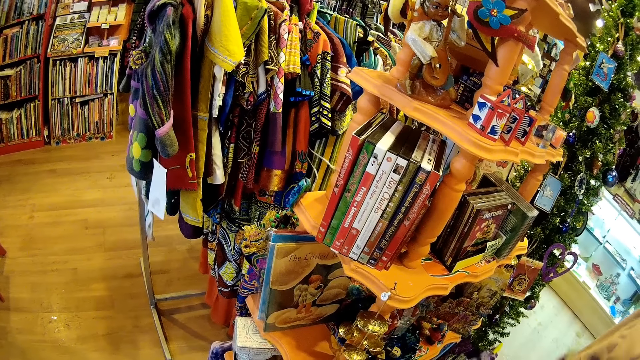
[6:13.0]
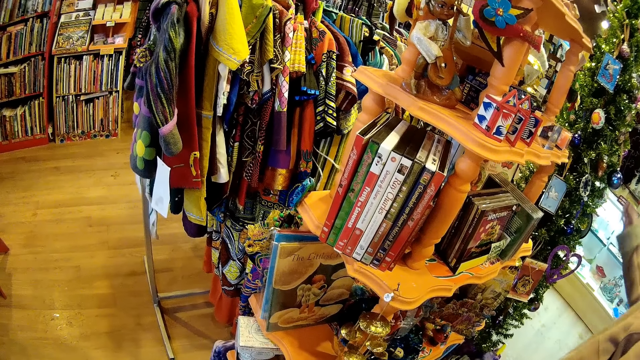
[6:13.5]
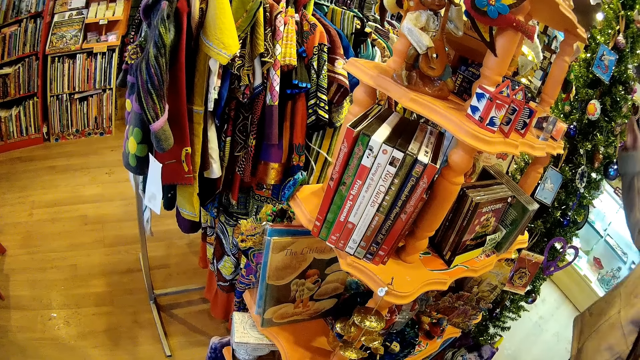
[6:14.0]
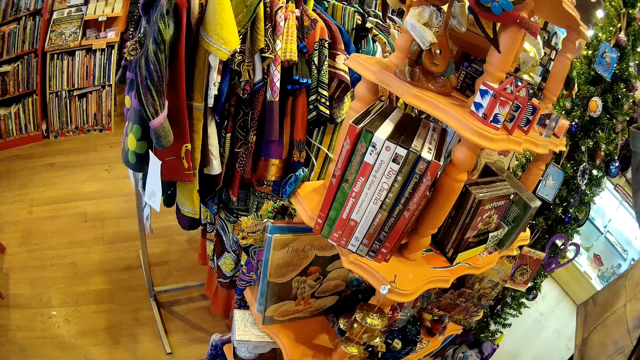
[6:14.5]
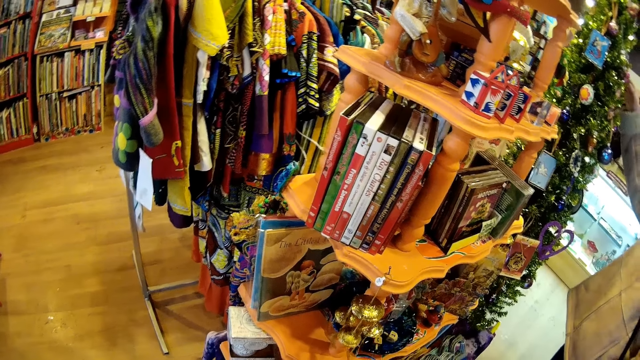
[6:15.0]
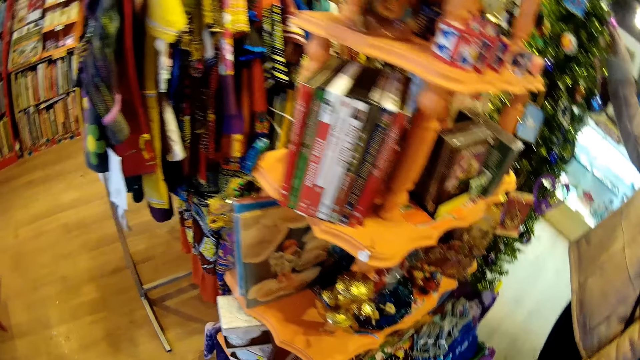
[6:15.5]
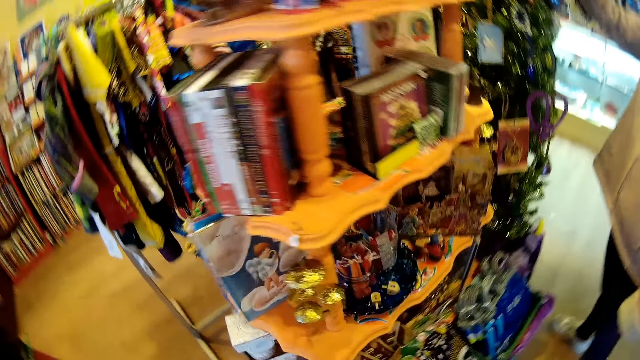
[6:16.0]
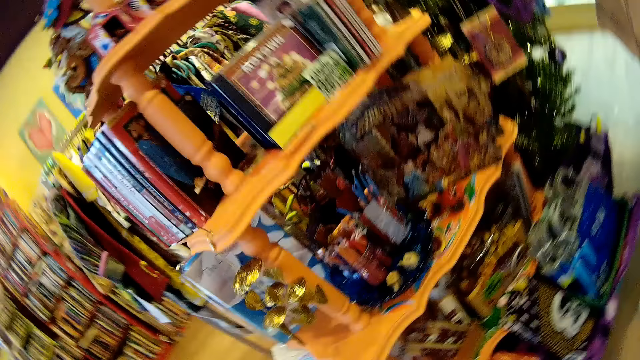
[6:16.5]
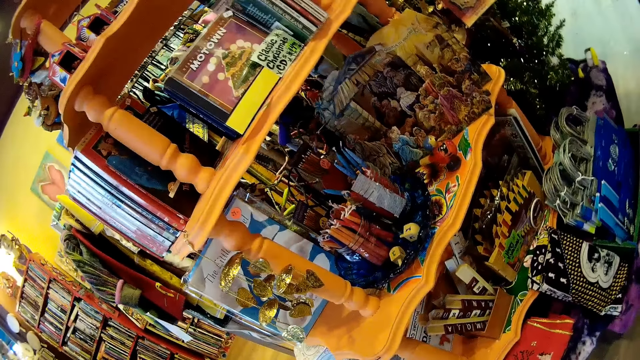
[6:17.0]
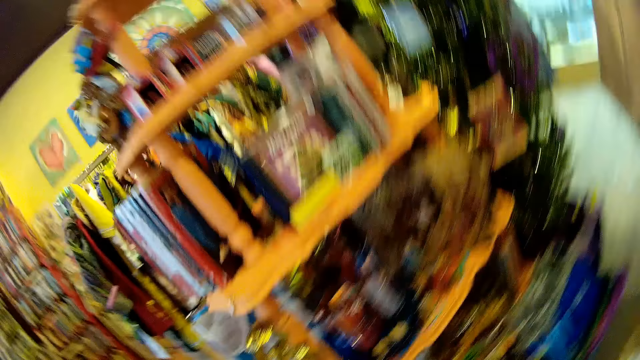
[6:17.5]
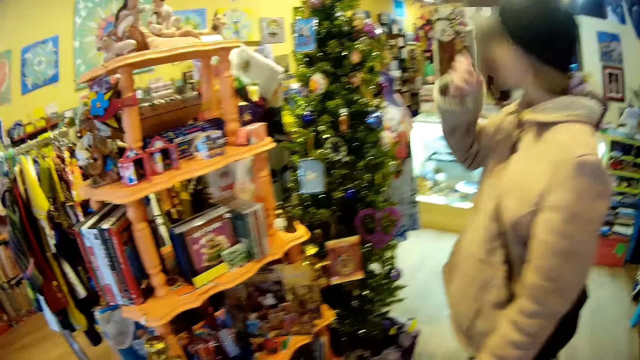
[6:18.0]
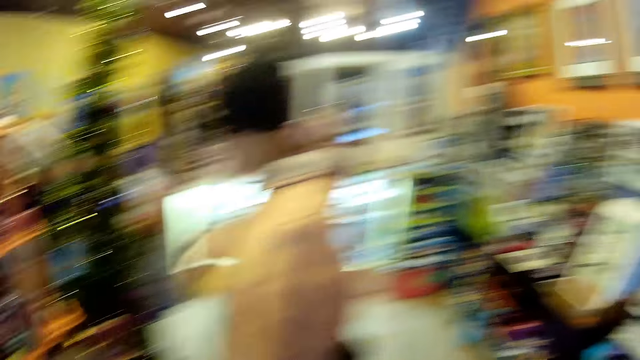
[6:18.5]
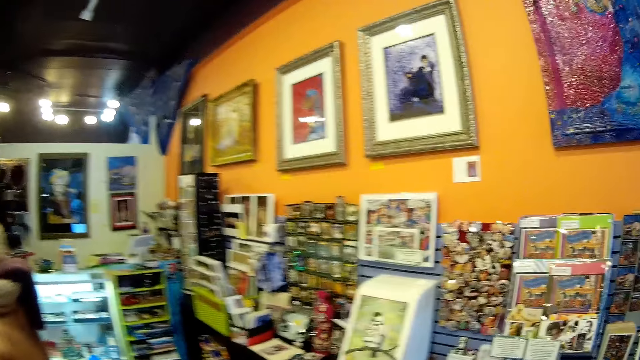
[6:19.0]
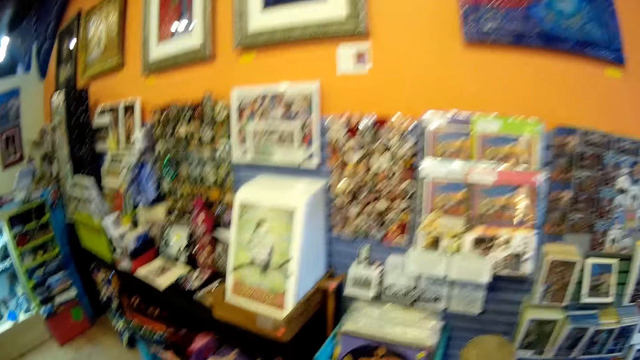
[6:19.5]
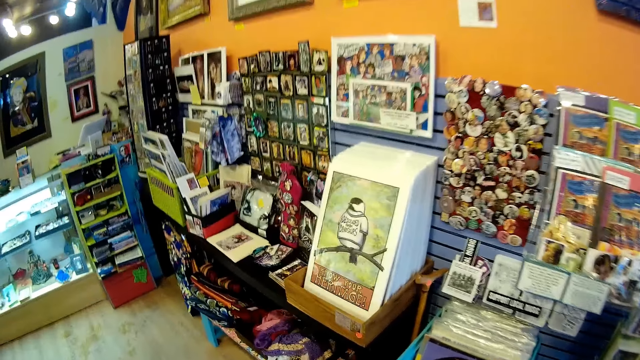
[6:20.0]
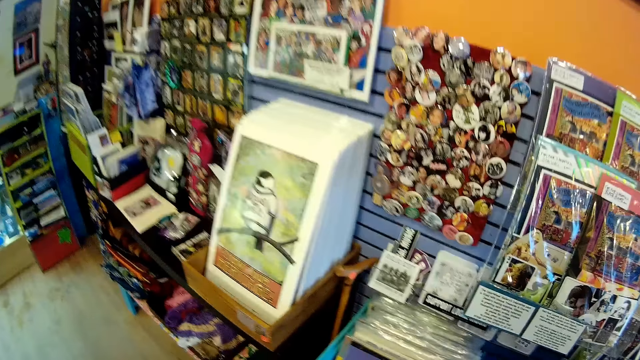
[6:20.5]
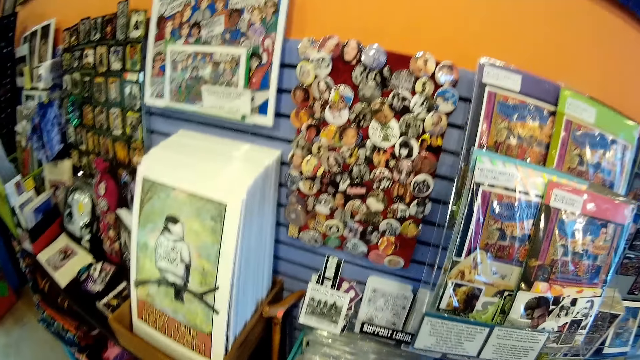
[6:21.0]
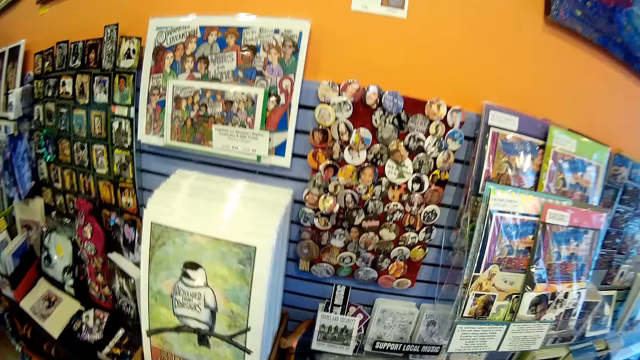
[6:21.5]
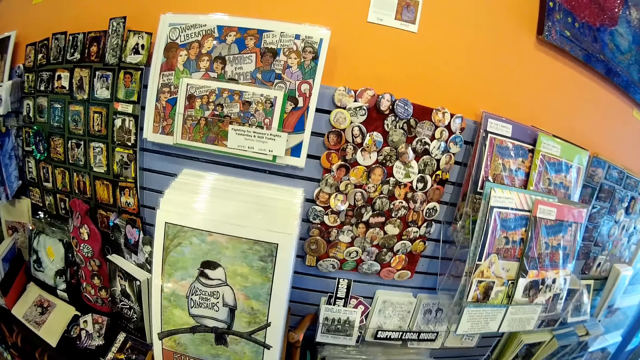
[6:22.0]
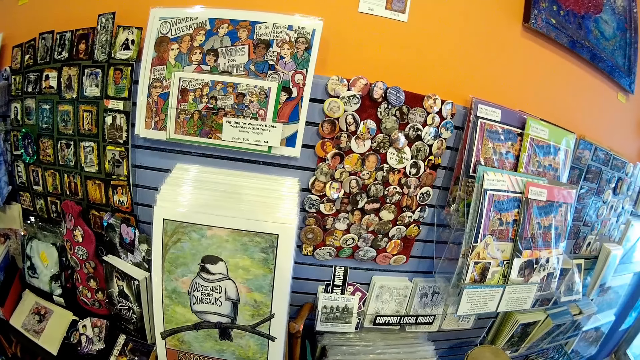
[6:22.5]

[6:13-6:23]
A lady touches the Christmas tree. The camera wearer looks around.

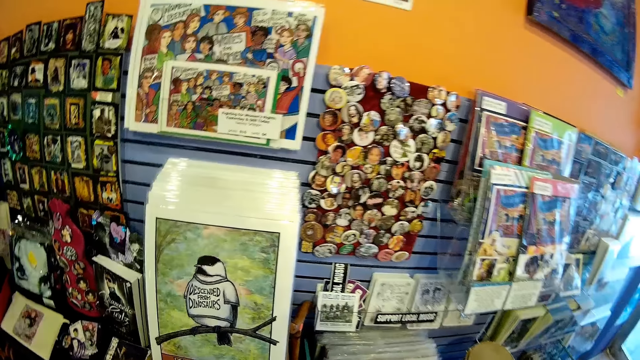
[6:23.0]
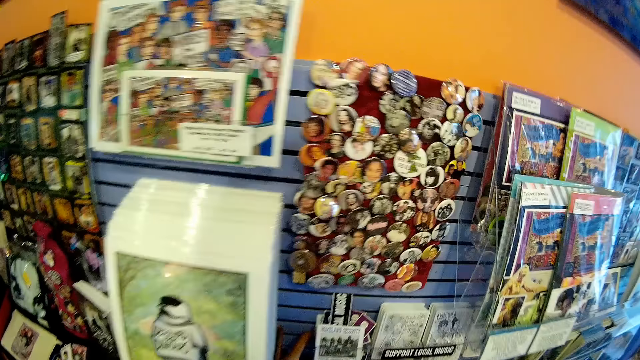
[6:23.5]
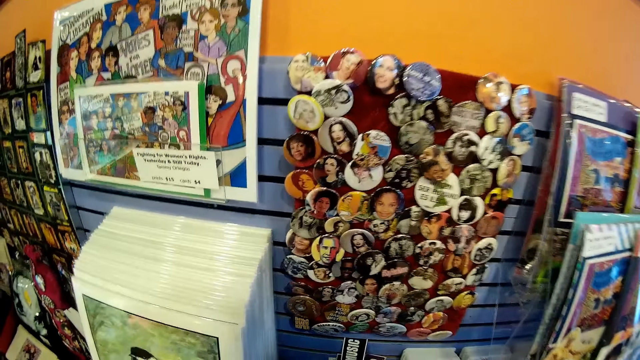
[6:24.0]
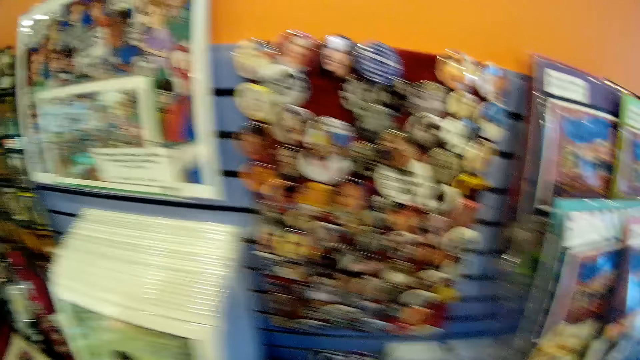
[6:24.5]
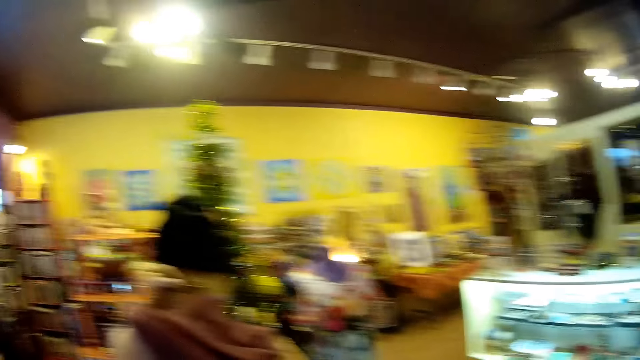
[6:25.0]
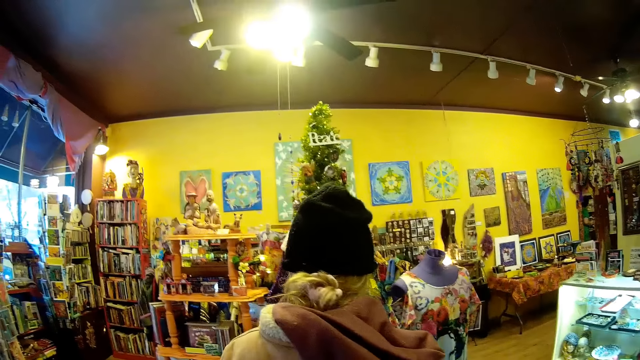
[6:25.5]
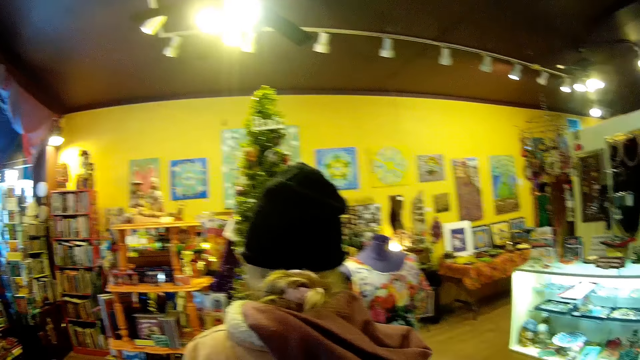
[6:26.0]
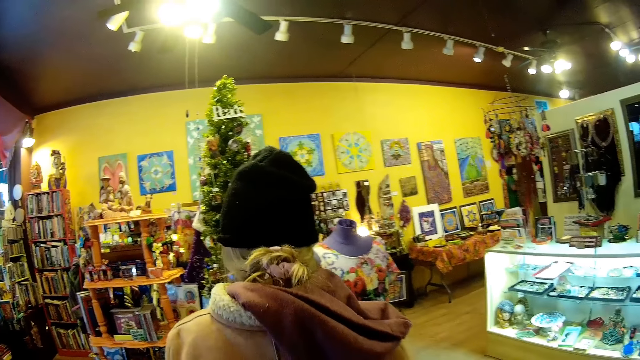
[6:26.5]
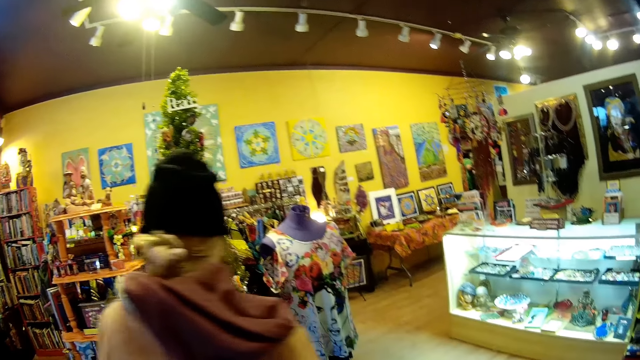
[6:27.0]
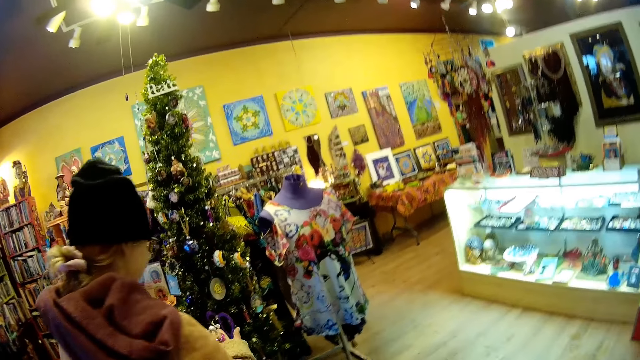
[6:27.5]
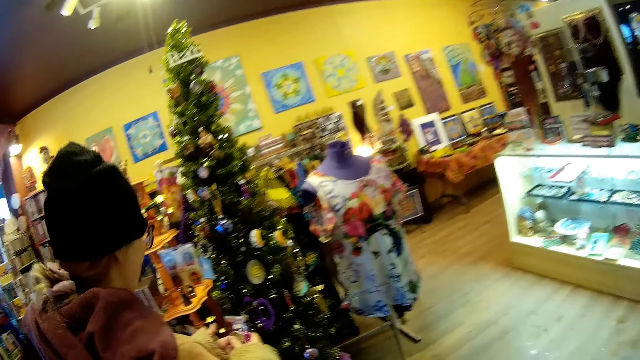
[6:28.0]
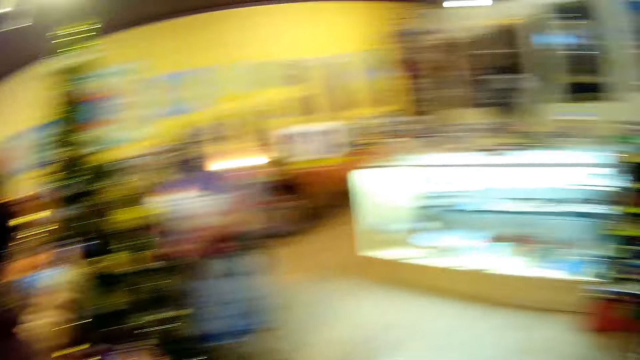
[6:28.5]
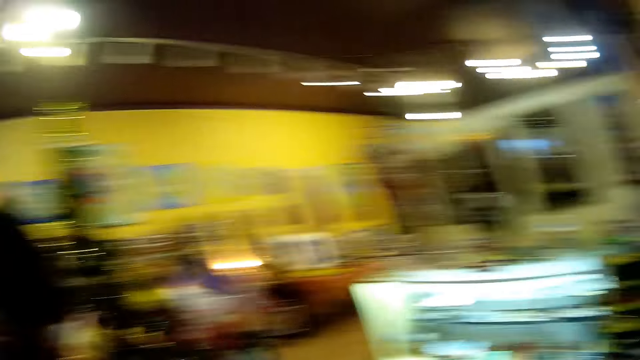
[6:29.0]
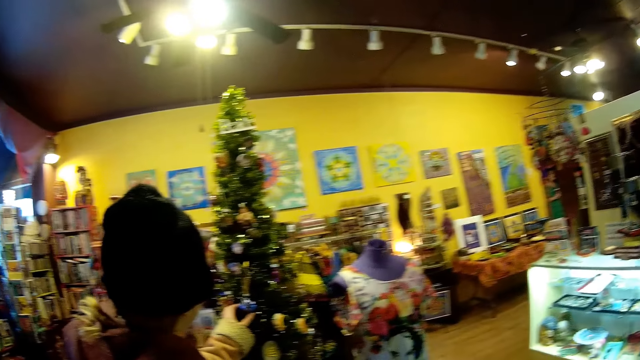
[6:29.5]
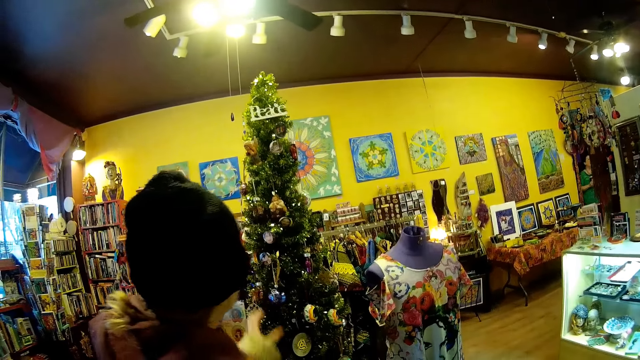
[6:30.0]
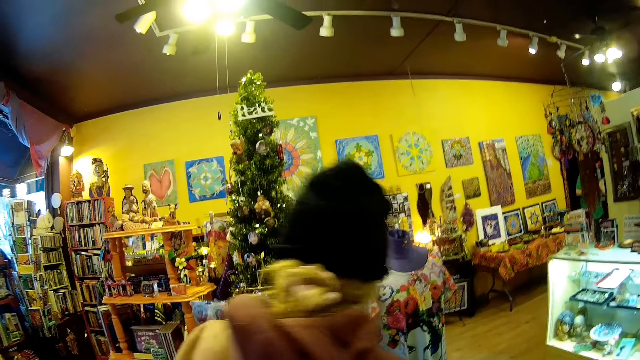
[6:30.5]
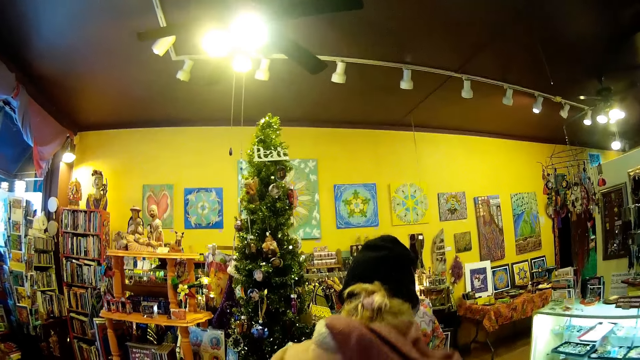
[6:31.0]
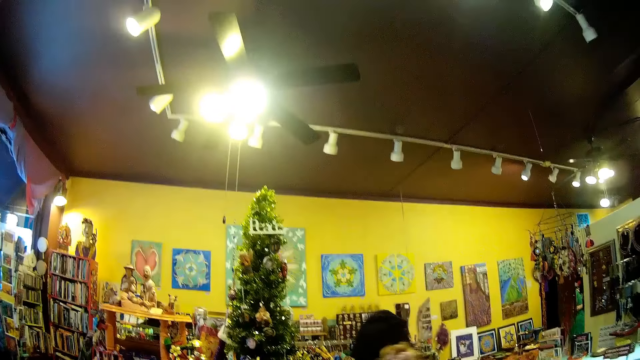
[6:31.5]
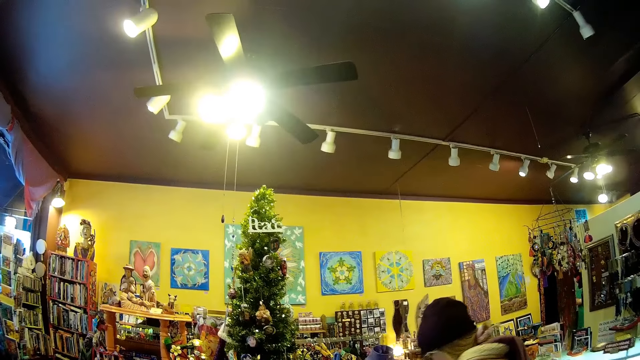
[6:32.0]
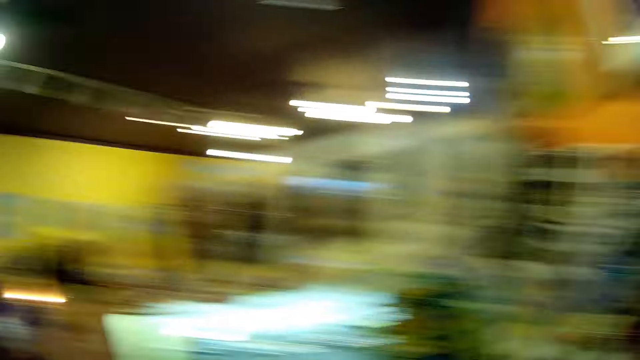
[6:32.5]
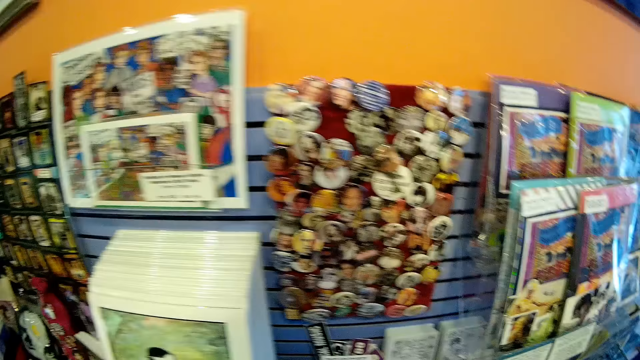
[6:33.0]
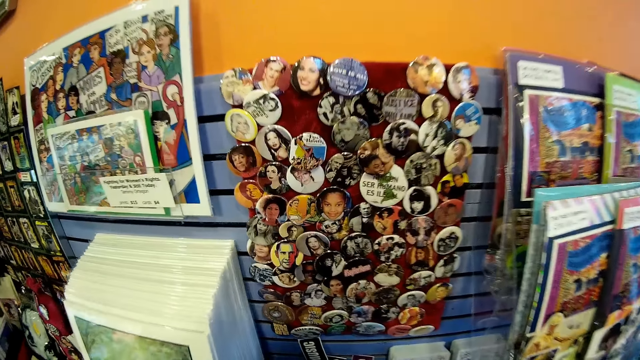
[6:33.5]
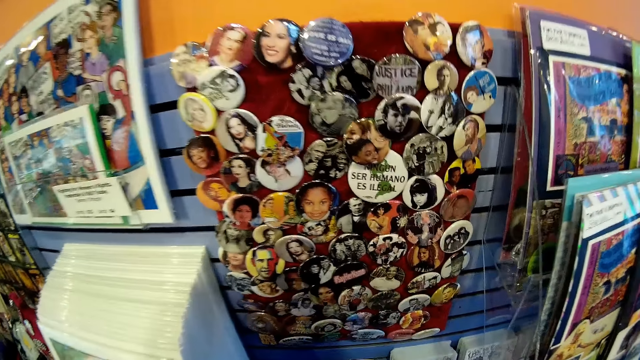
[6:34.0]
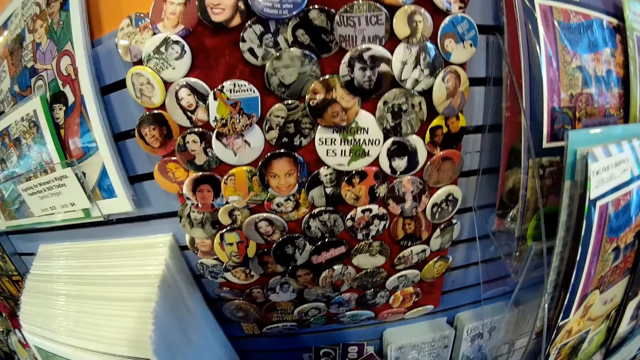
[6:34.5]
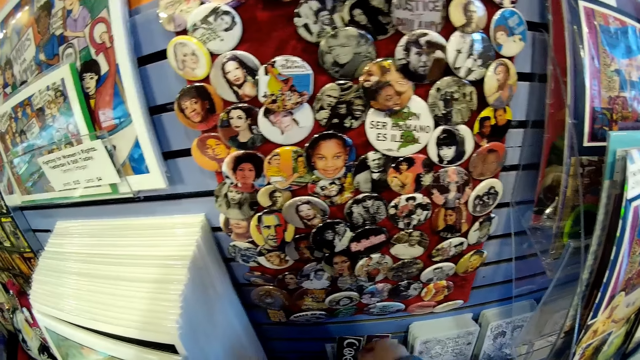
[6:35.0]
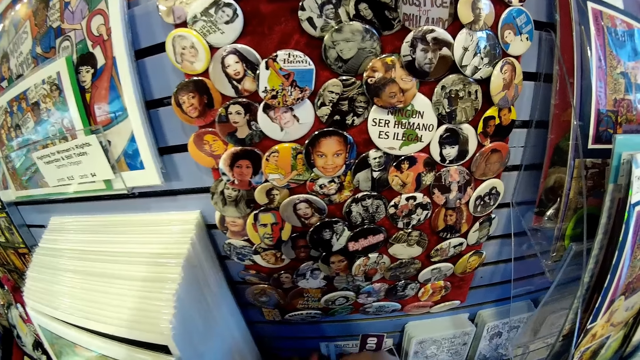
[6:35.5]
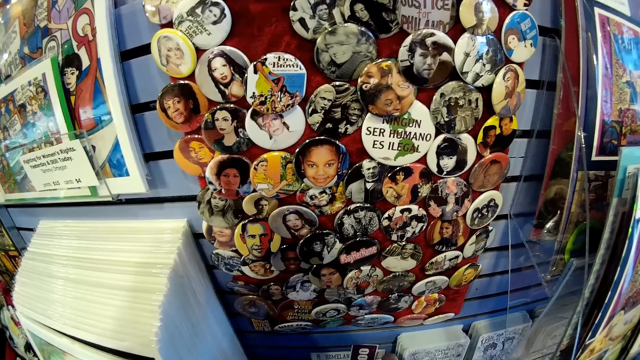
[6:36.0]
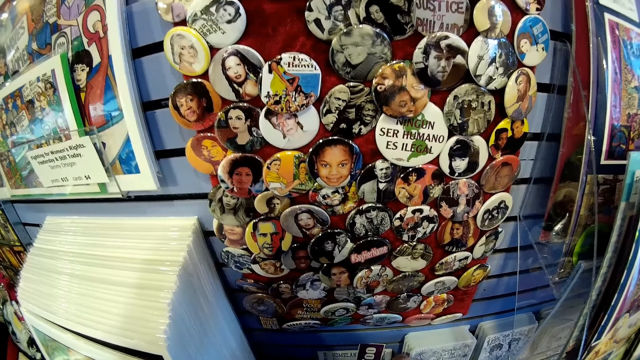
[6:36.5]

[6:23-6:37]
A lady looks at the Christmas tree, touches the glass ball and steps forward. The camera wearer looks around and touches the cards.
